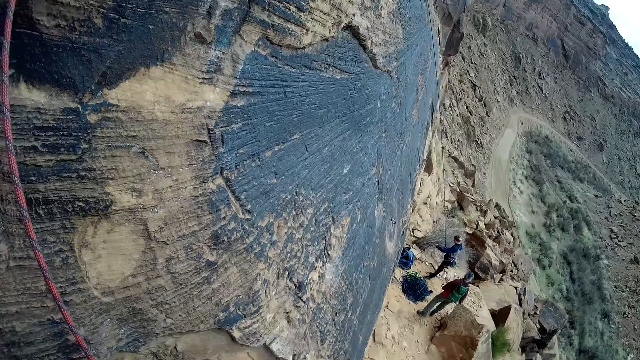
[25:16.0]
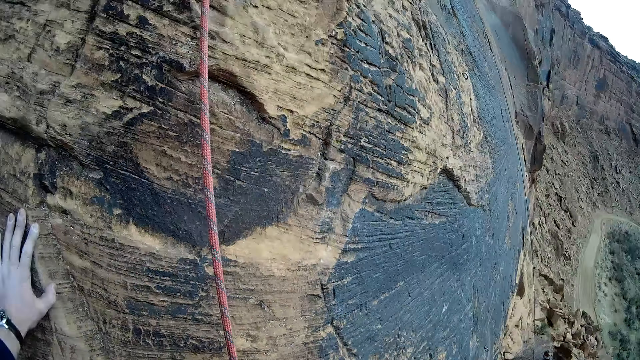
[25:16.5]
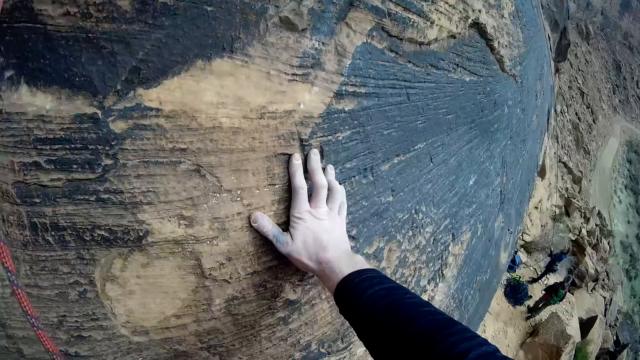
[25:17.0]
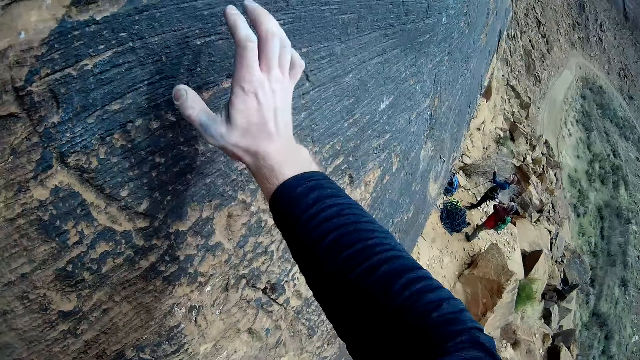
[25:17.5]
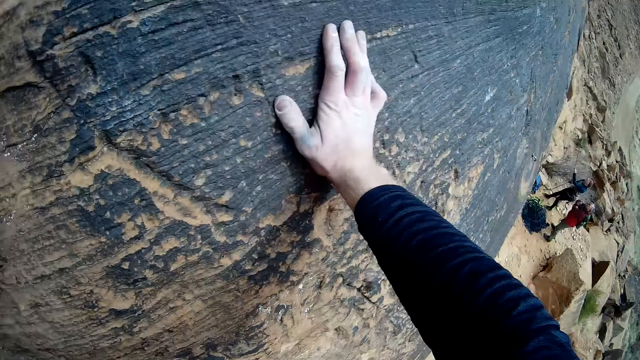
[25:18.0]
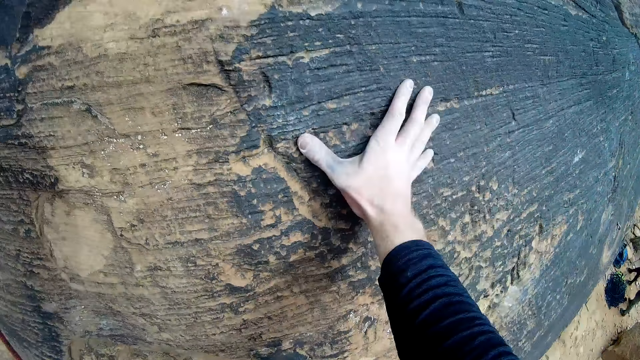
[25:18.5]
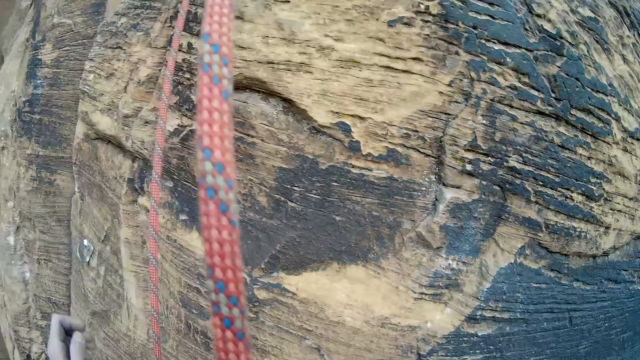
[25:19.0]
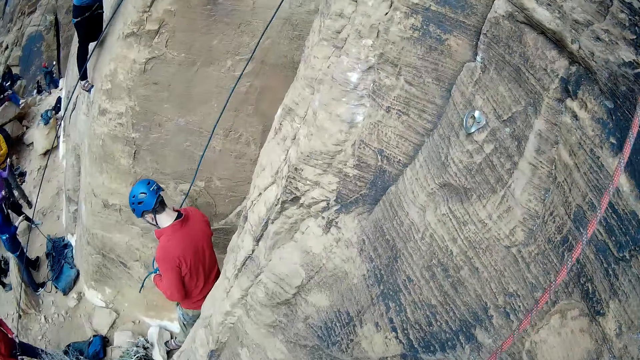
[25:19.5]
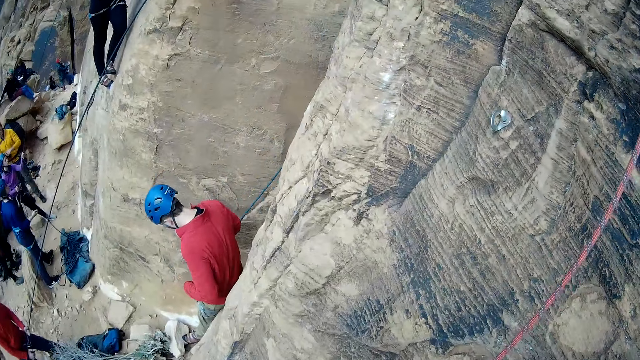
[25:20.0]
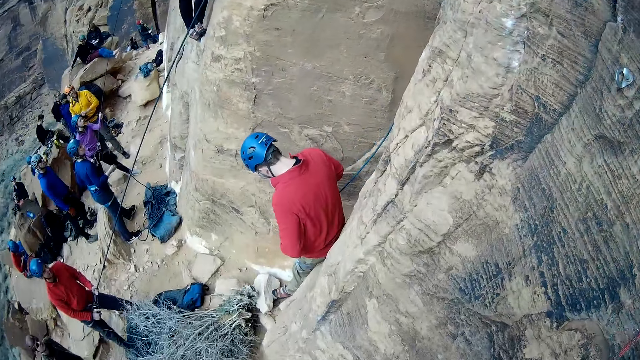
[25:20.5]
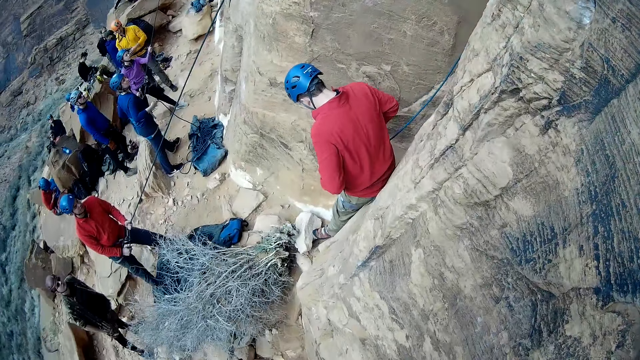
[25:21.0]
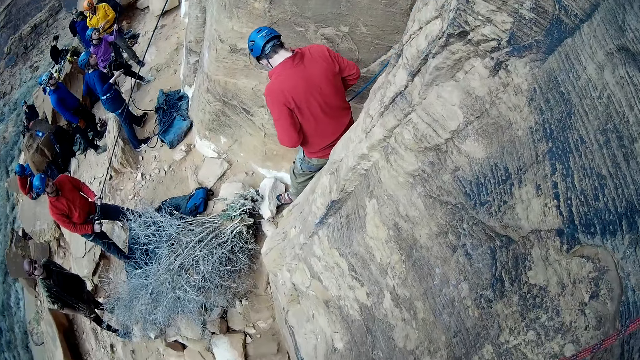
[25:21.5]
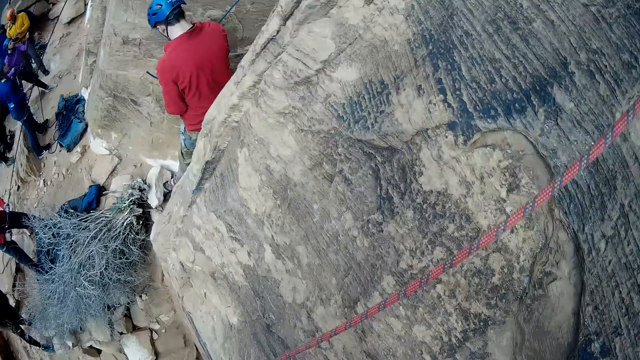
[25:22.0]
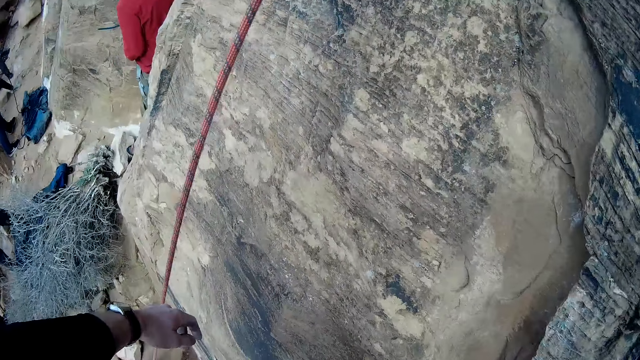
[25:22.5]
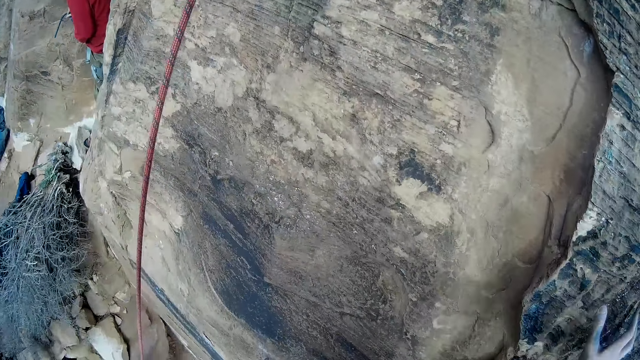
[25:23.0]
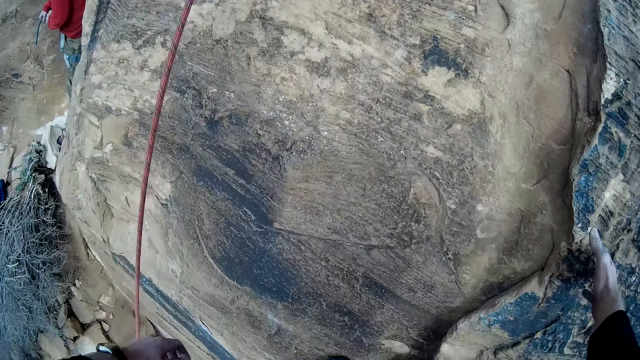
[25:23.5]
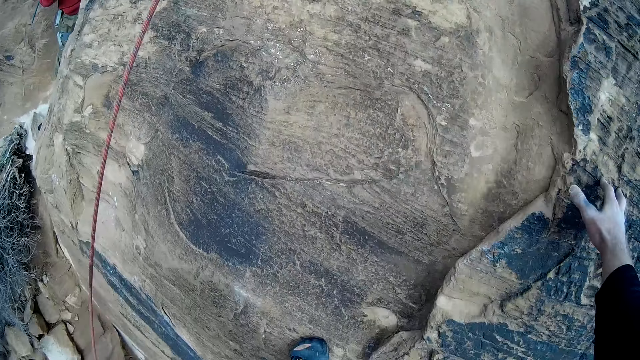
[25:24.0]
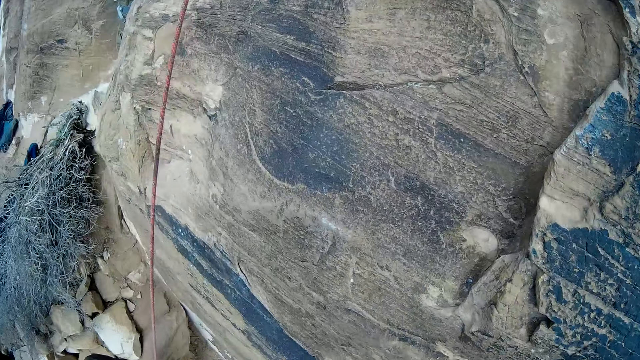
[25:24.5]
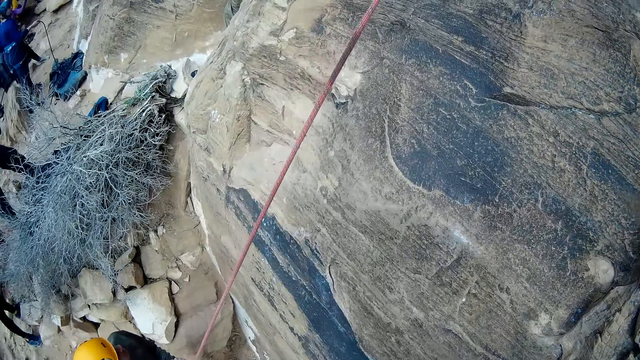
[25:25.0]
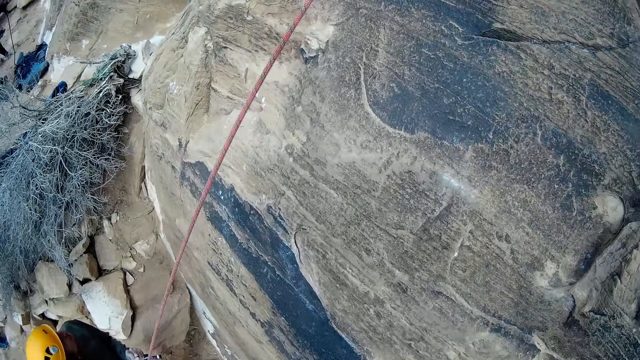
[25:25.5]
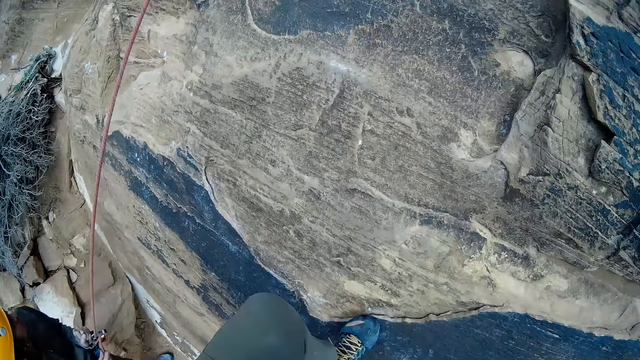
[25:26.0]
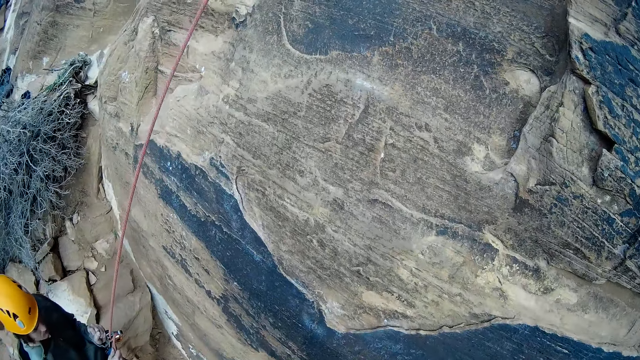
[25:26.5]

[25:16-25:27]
The camera wearer touches the rock rhythmically. They remove the hand from the rock.

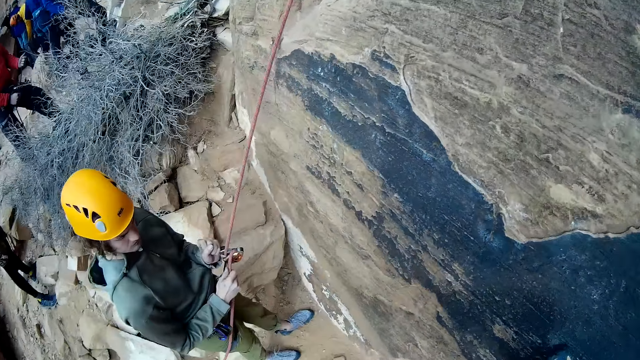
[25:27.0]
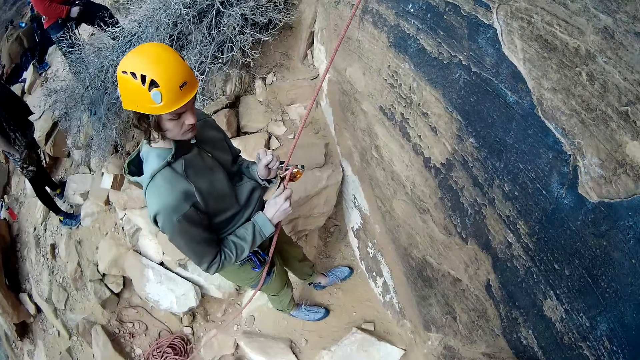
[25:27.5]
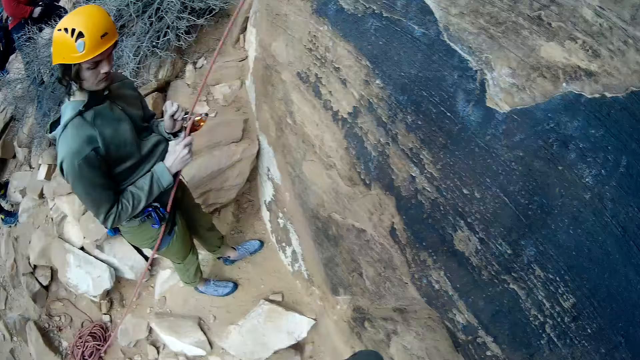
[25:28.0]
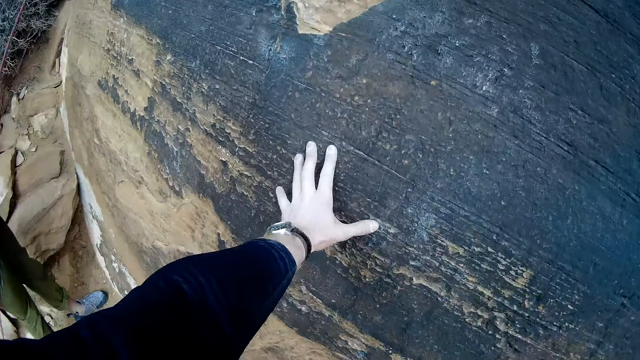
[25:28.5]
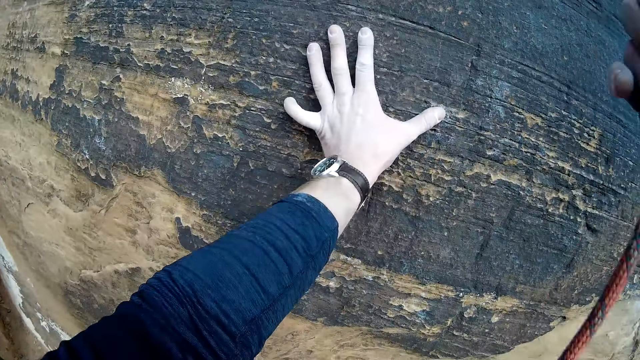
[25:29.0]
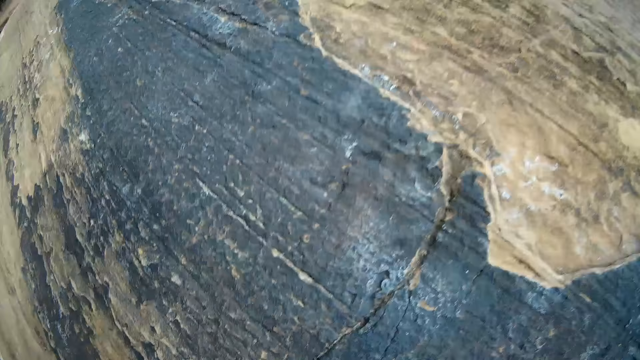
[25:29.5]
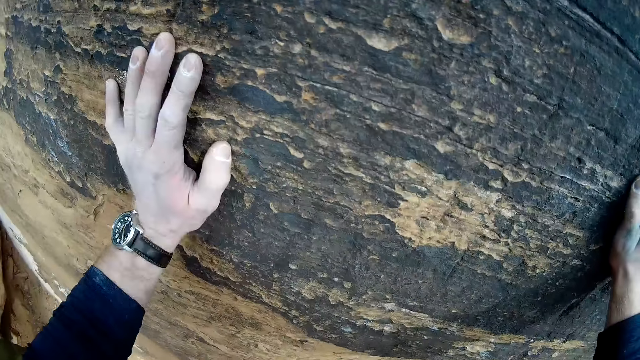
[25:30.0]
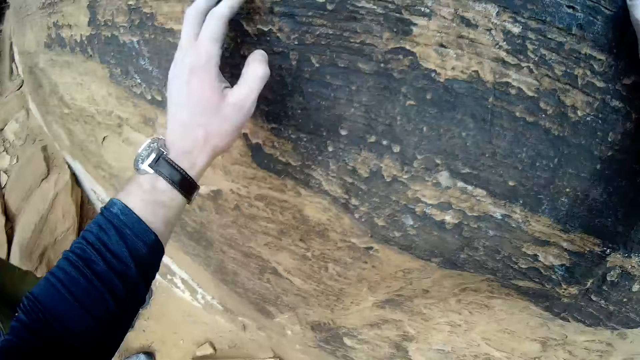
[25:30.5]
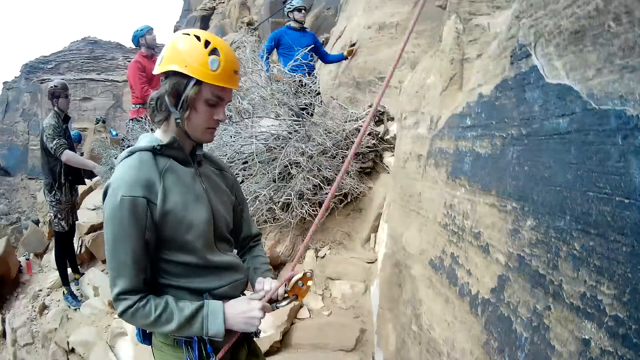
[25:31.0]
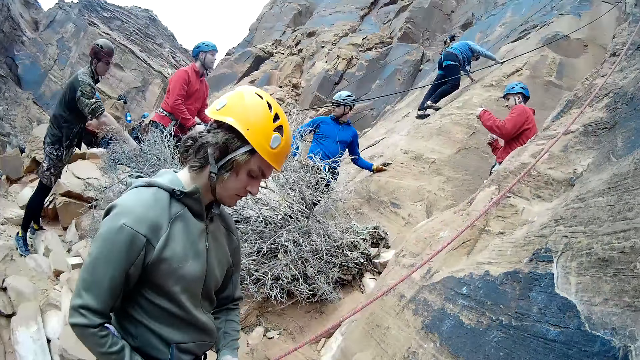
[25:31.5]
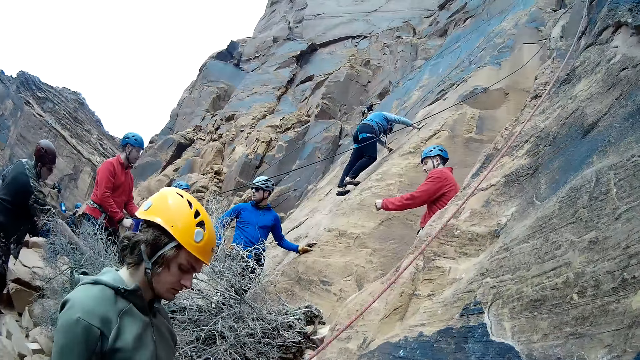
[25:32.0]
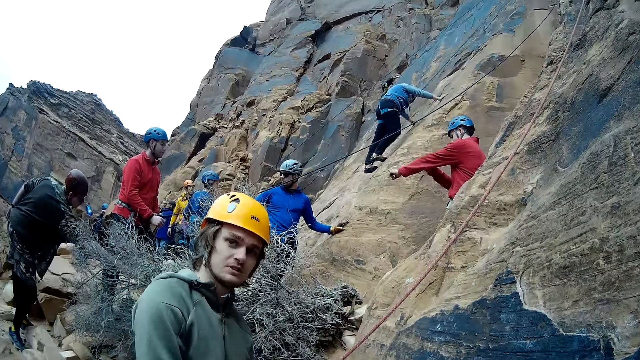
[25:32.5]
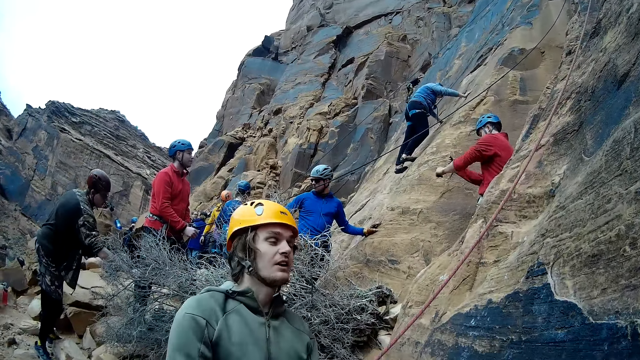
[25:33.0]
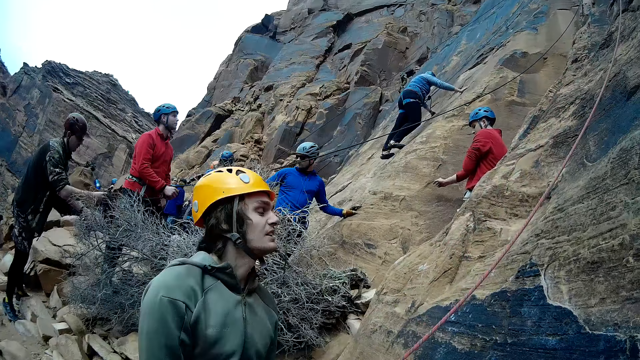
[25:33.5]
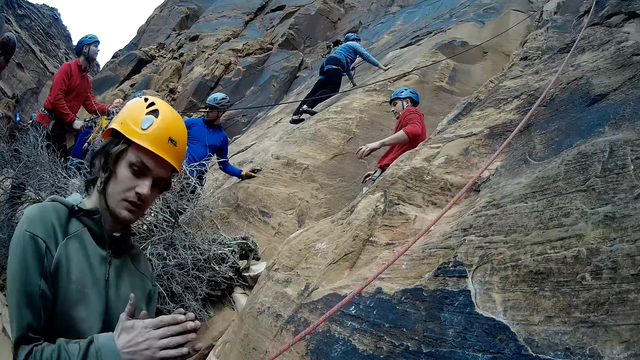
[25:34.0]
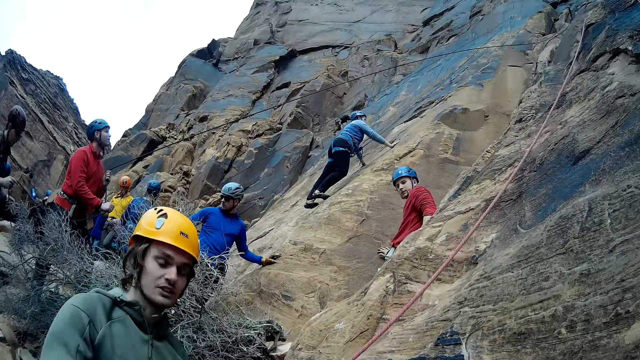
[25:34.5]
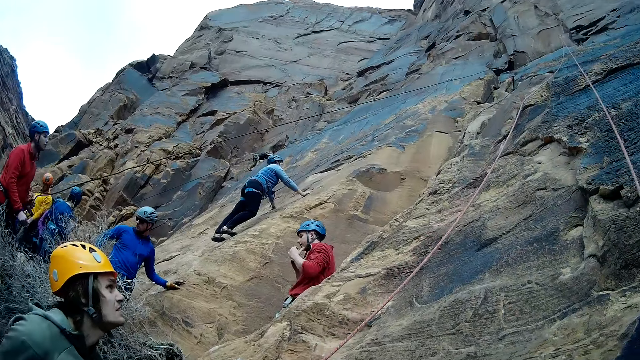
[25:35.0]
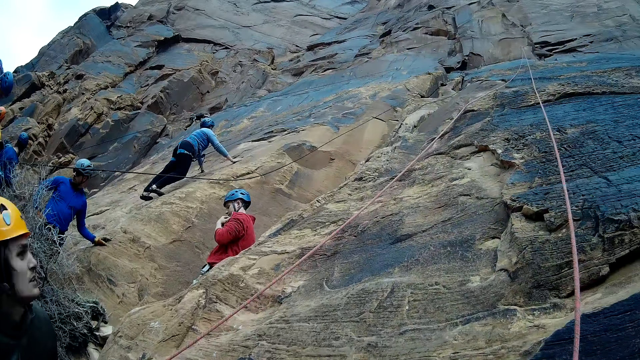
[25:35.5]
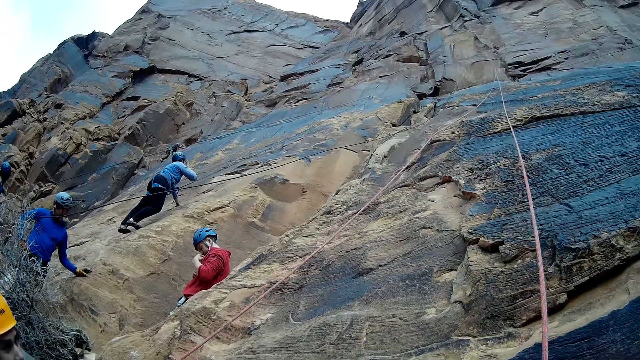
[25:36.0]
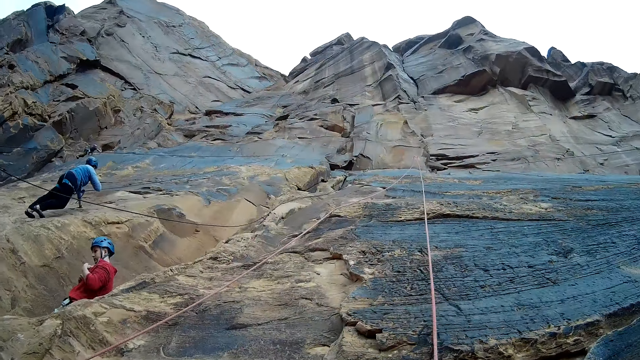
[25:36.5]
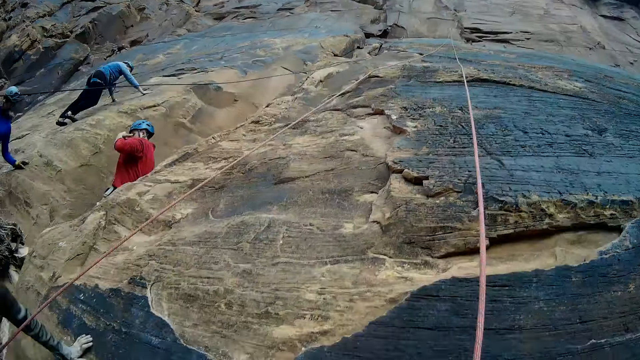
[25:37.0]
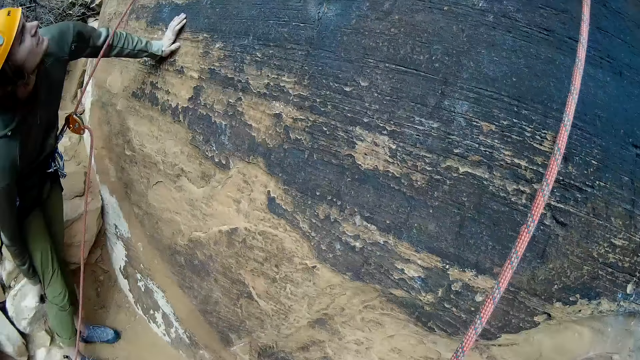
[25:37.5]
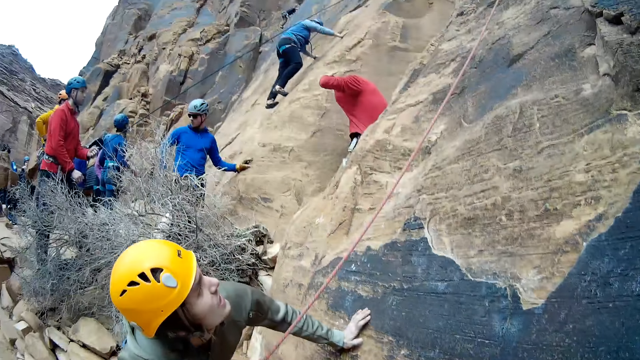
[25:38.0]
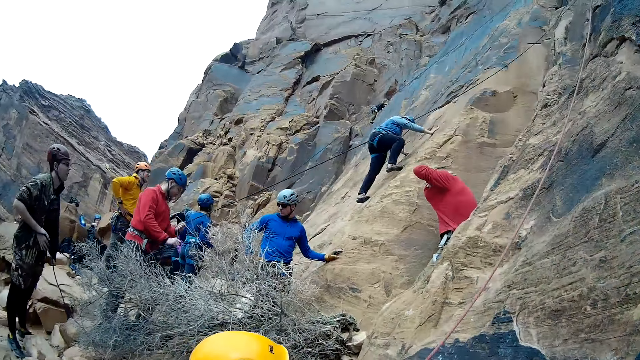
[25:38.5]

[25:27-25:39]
A man holds a climbing rope and a climbing ascender in both hands. The man looks at the climbing rope. The camera wearer touches the rock. He touches the climbing rope with his right hand. He touches the rock with both his hands. The man looks at the climbing rope. The camera wearer removes the hand from the rock. A person touches the climbing rope. Another person looks straight at the climbing rope right in the uphill. Another person climbs the rock. Another person communicates with the colleagues. The person who climbs the rock touches the mouth.
